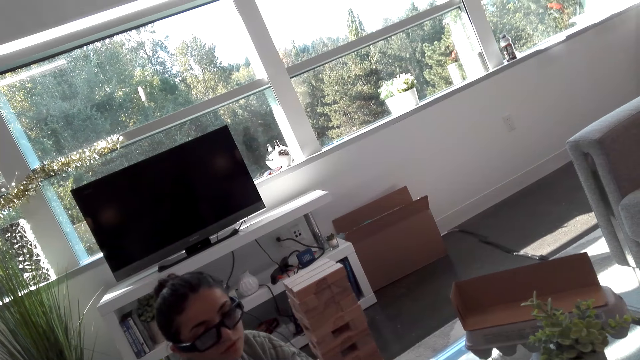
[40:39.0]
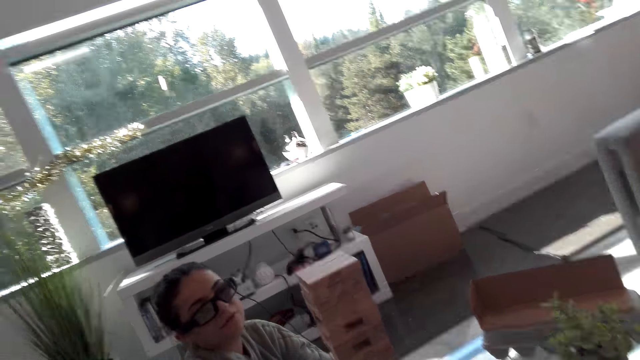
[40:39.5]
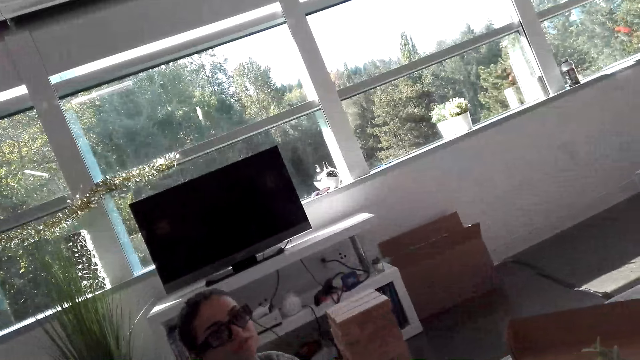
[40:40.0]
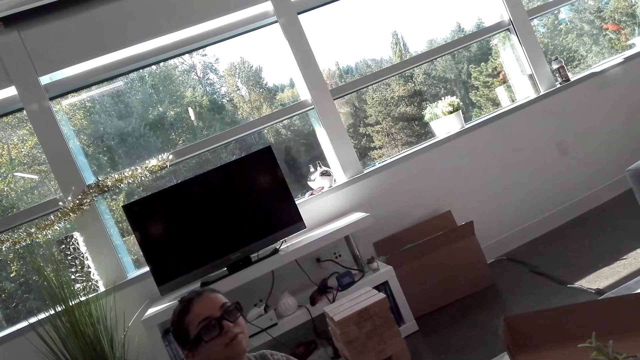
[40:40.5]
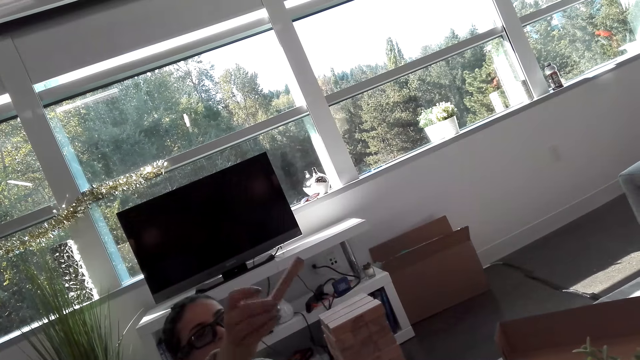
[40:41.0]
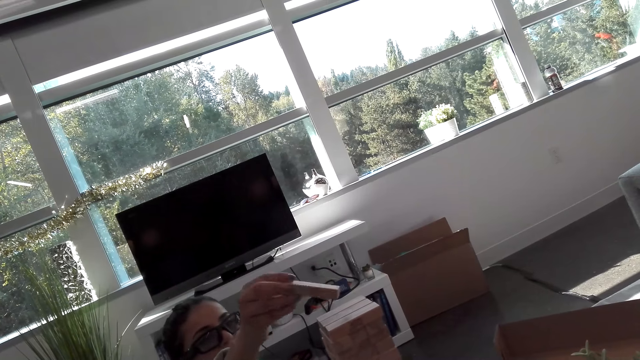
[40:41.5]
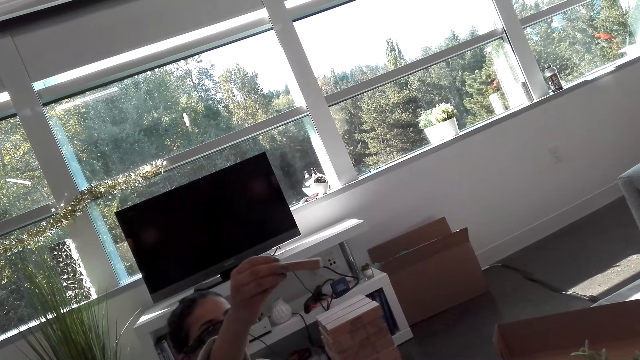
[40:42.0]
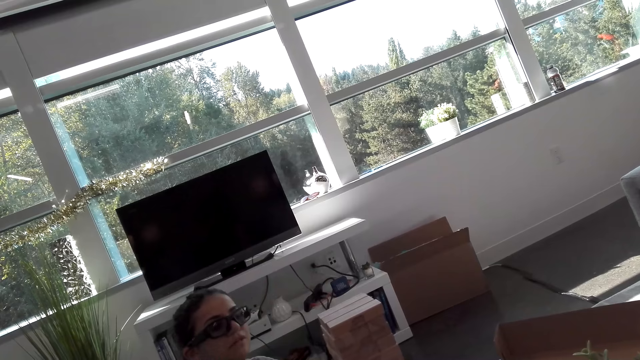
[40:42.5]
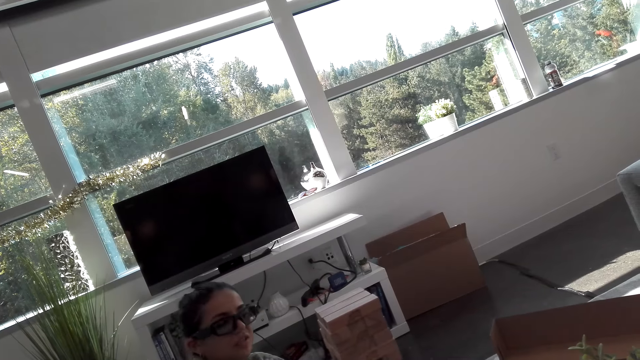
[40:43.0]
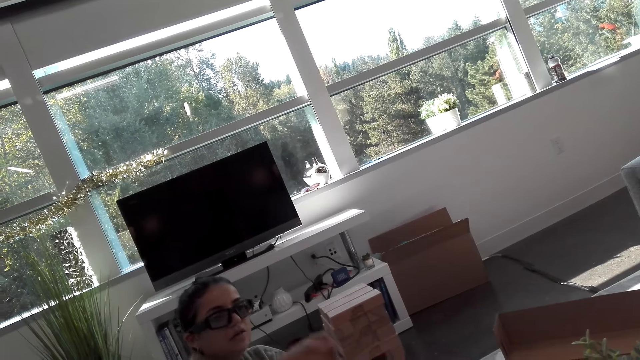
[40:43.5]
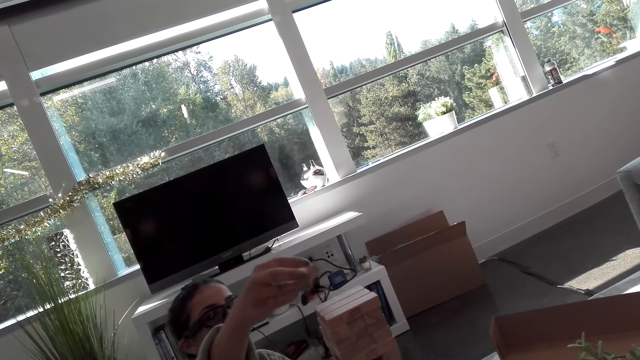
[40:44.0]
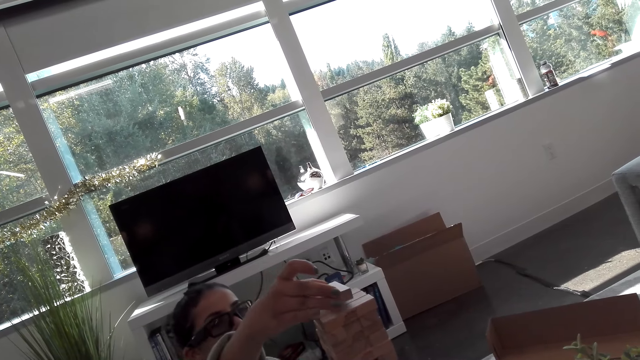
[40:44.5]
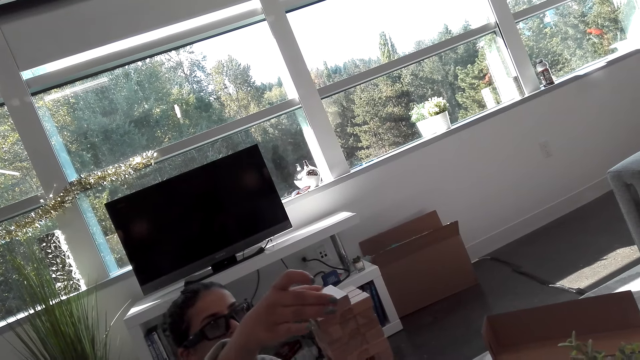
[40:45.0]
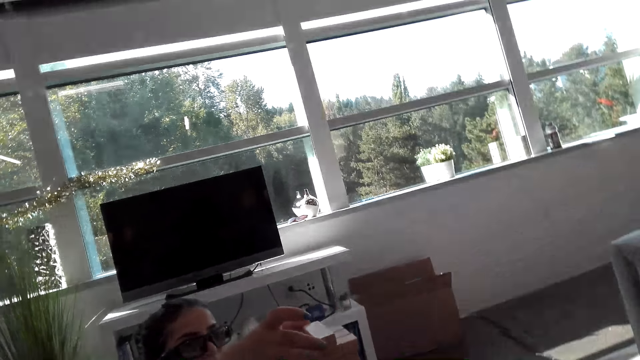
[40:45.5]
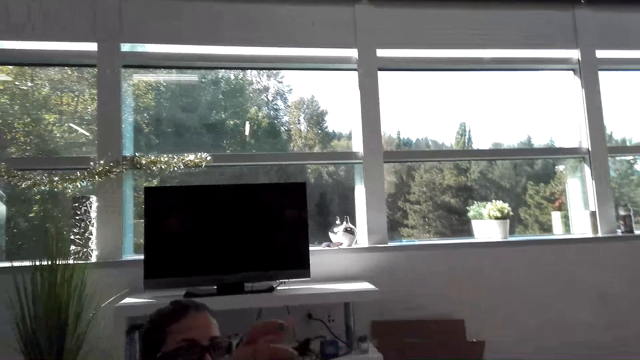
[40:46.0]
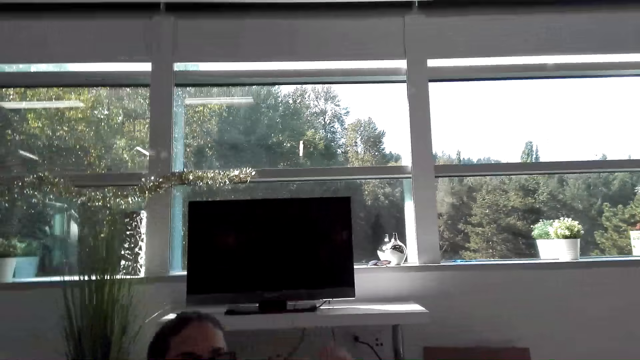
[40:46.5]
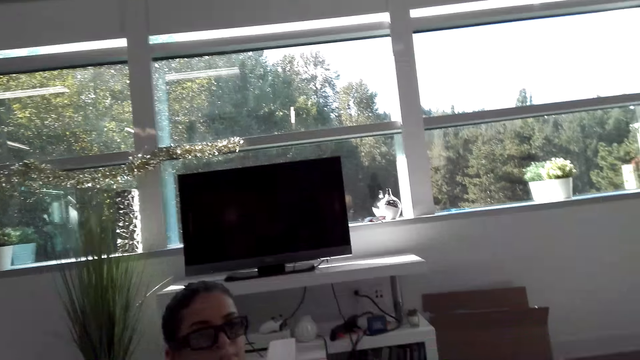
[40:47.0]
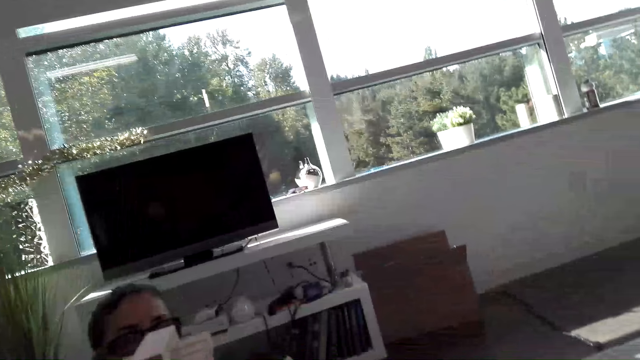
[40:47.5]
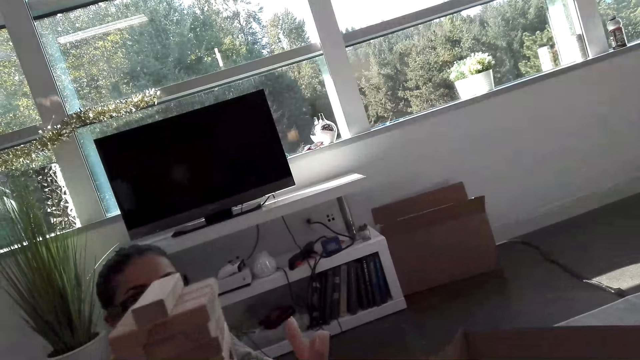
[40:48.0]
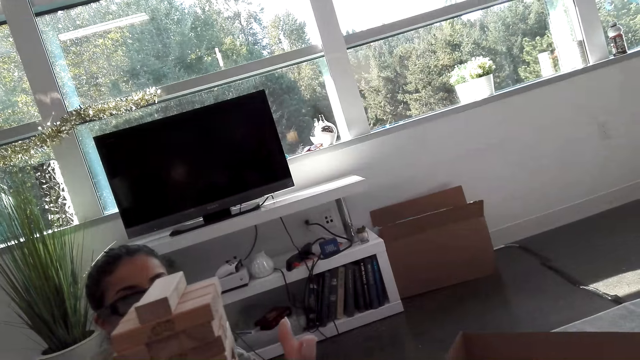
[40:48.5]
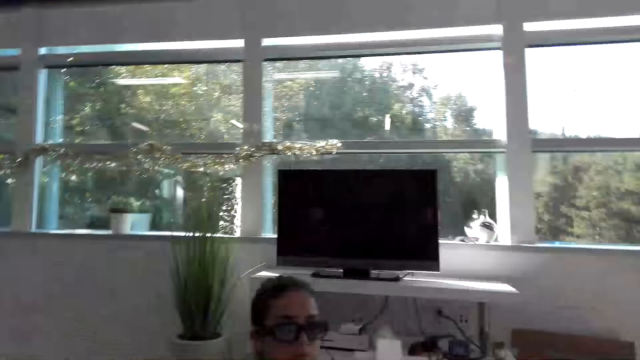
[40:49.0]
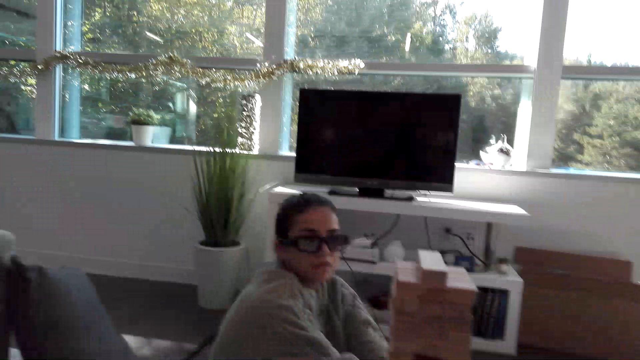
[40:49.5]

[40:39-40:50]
A woman plays the block tower game. The woman holds a wooden block. The woman puts the wooden block on other wooden blocks. Another person places the wood on top of other pieces of wood. The camera wearer looks around the room.

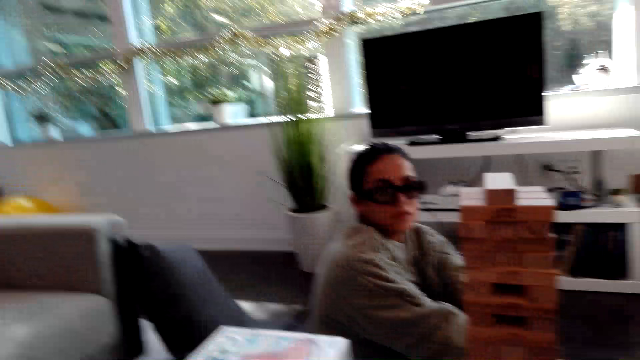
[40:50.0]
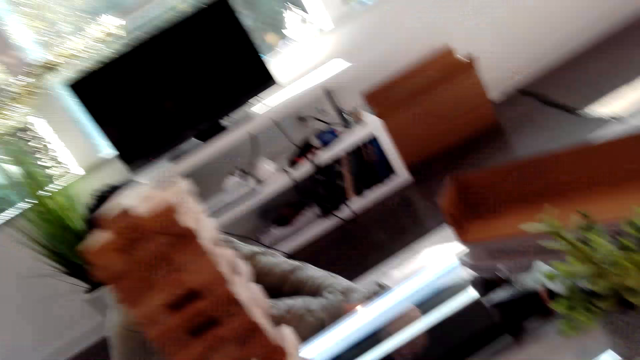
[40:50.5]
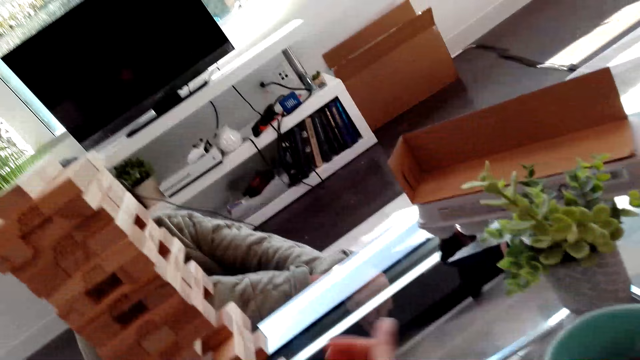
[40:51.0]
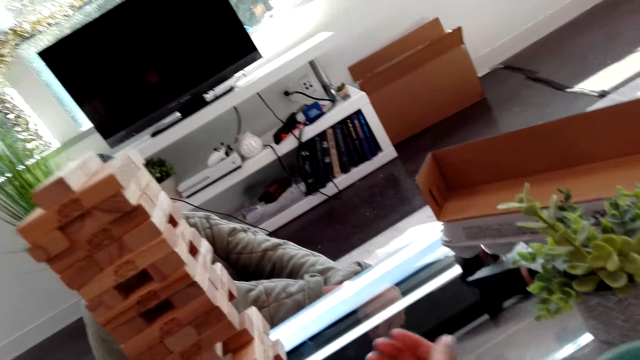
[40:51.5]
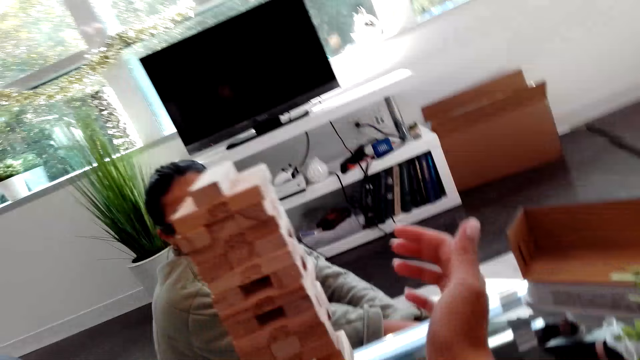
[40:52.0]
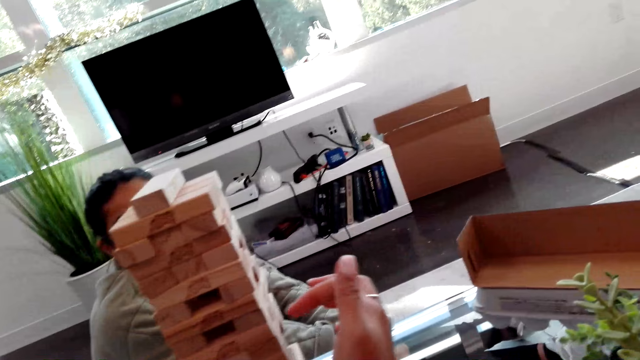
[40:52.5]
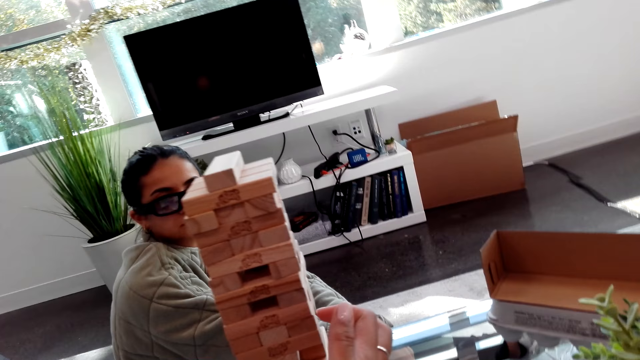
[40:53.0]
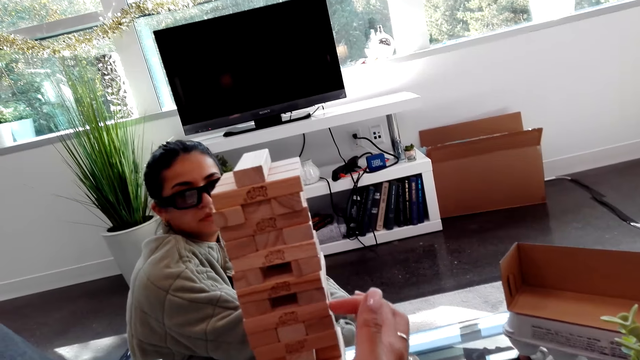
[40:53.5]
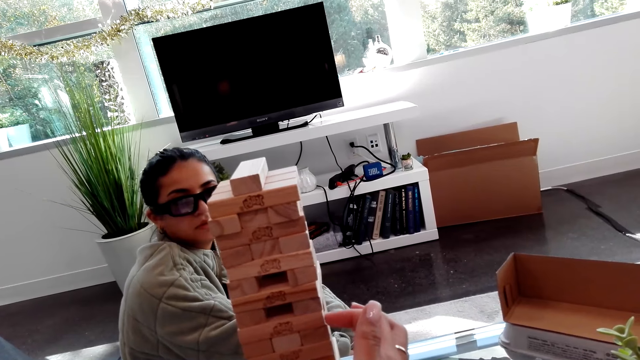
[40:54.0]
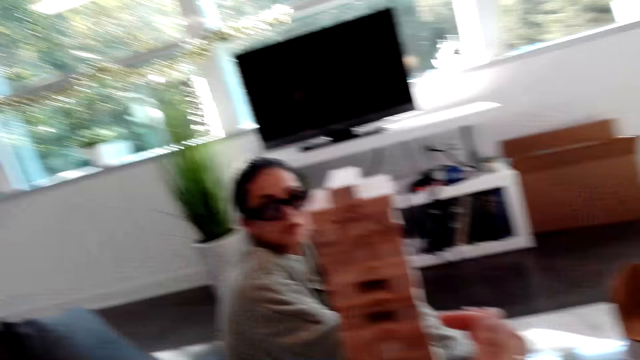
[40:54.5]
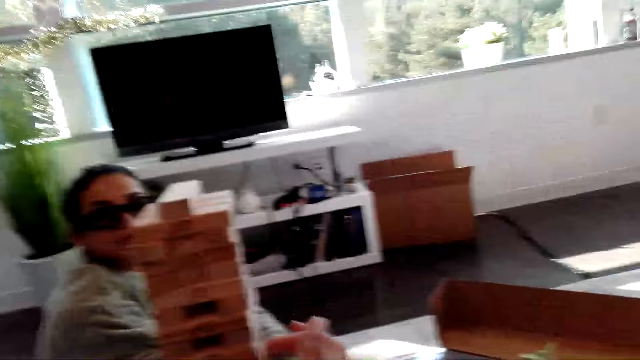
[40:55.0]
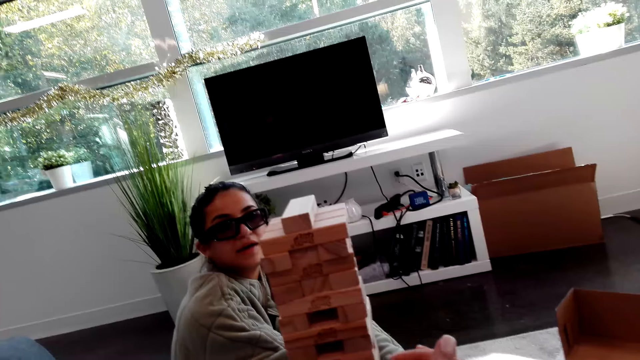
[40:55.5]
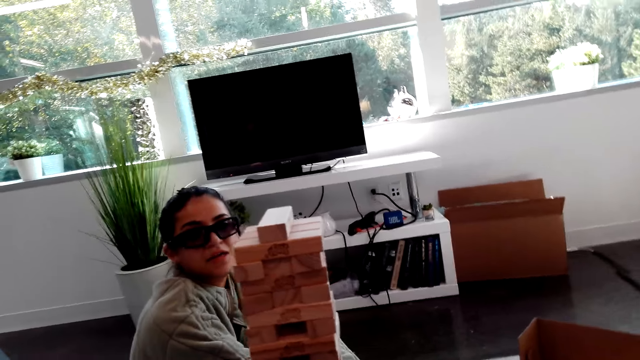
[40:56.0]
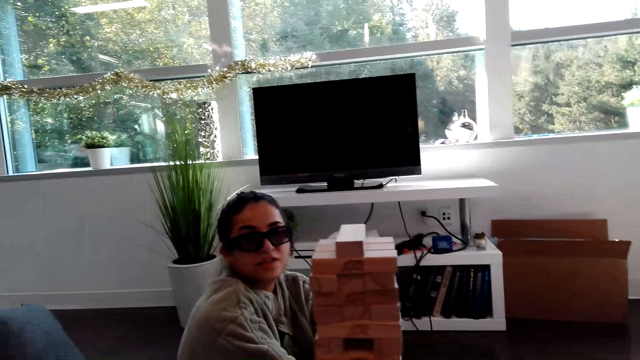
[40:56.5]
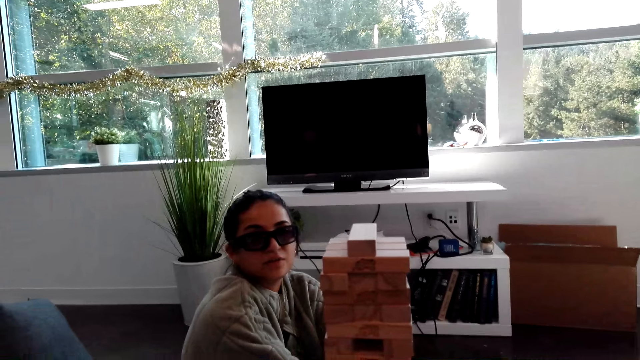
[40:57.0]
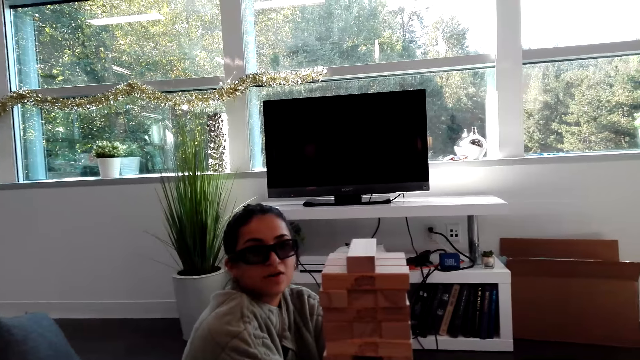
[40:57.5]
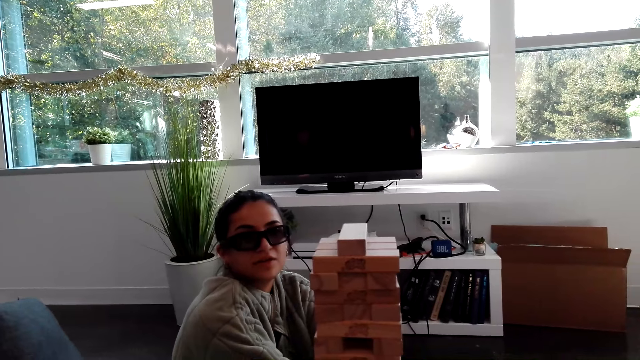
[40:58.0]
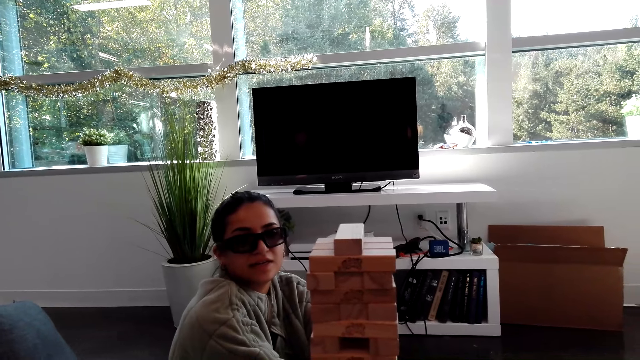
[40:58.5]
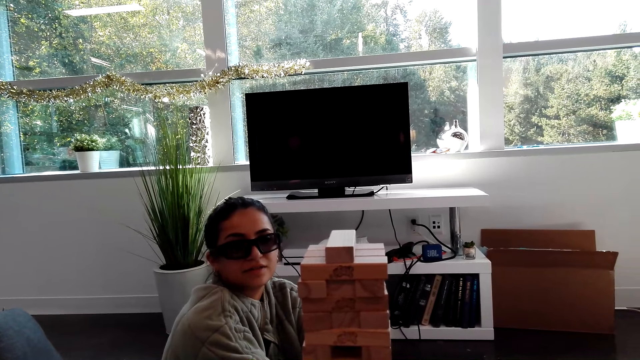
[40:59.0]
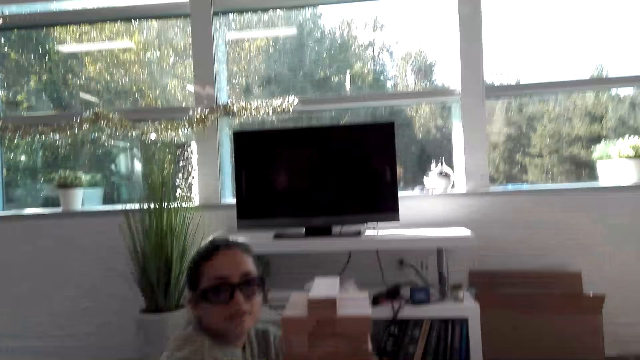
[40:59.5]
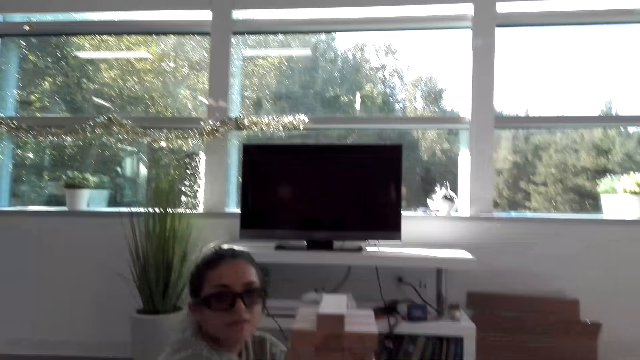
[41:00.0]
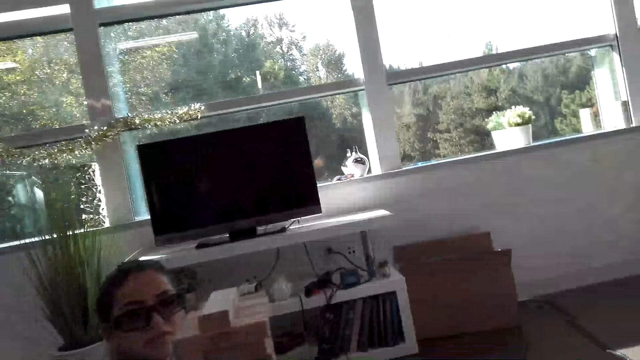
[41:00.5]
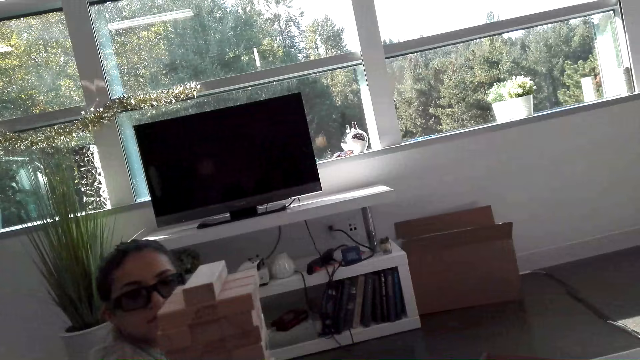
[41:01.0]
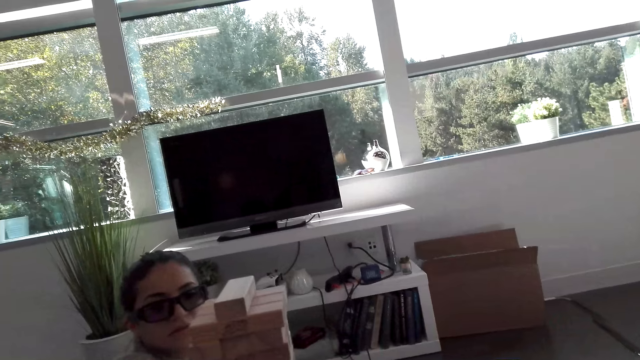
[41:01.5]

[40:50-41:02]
The camera wearer moves her hand. She hits pieces of wood with her nails. She touches the tower wood block.
